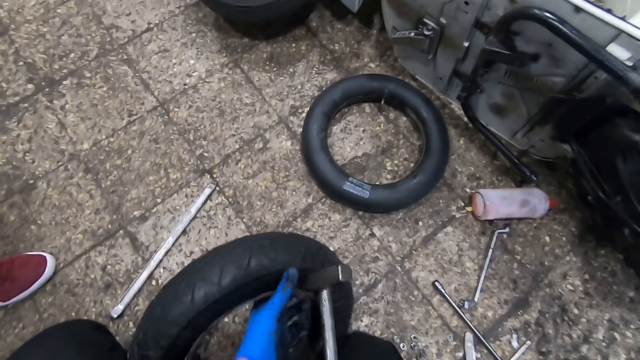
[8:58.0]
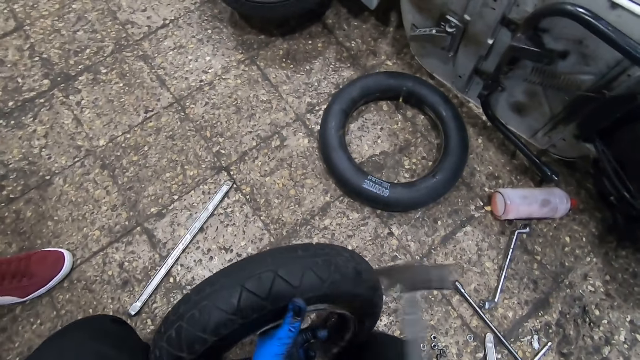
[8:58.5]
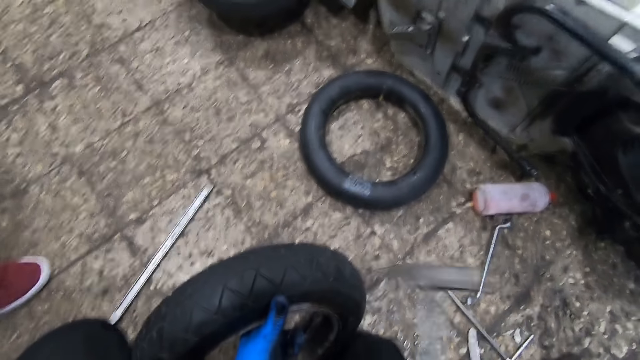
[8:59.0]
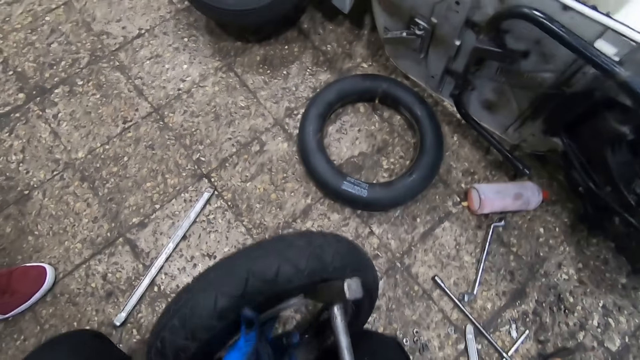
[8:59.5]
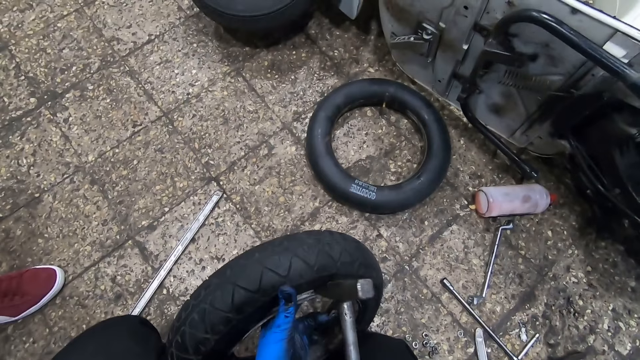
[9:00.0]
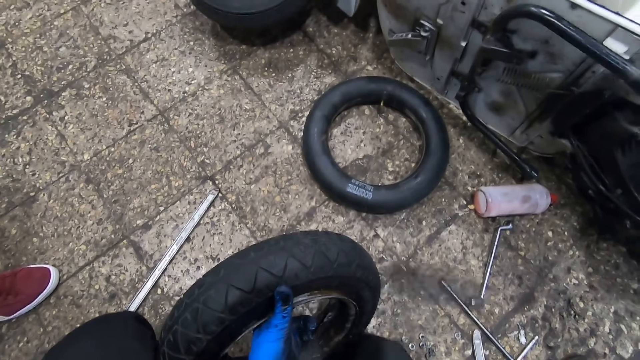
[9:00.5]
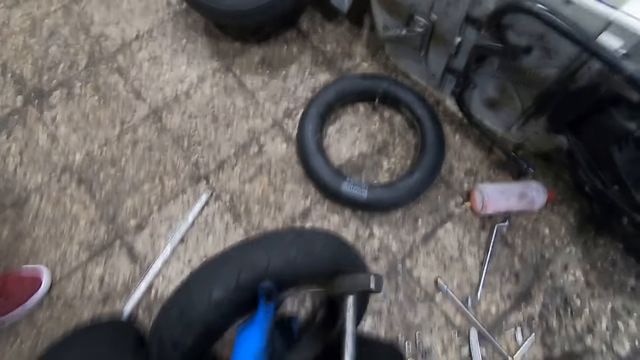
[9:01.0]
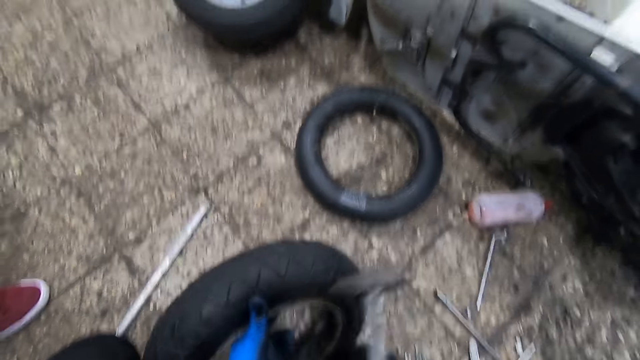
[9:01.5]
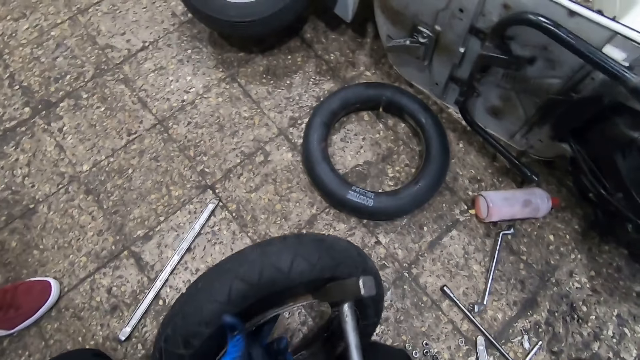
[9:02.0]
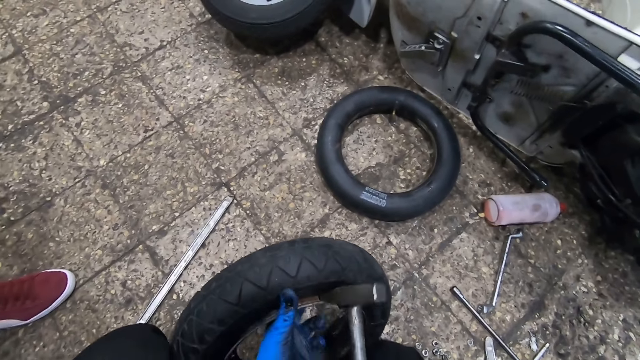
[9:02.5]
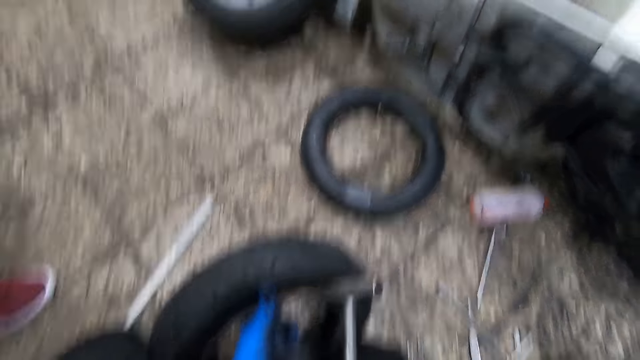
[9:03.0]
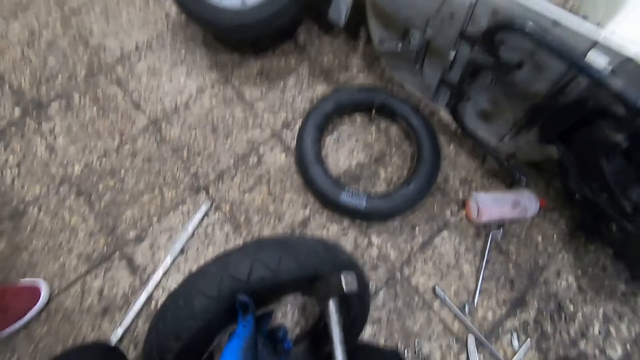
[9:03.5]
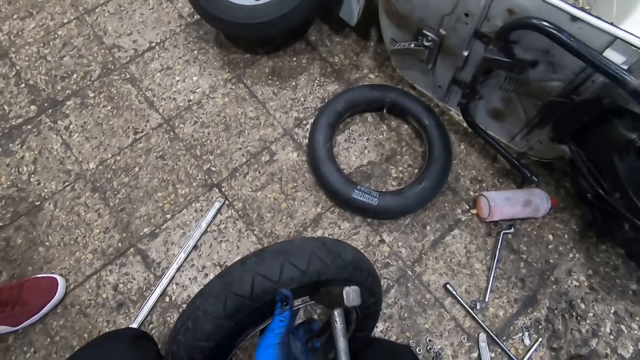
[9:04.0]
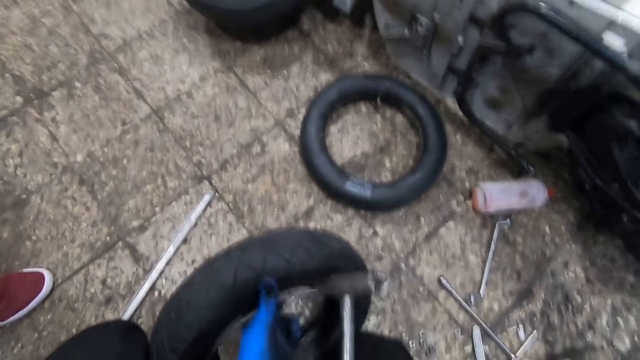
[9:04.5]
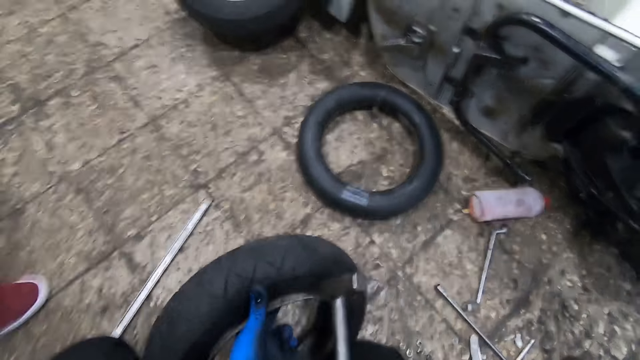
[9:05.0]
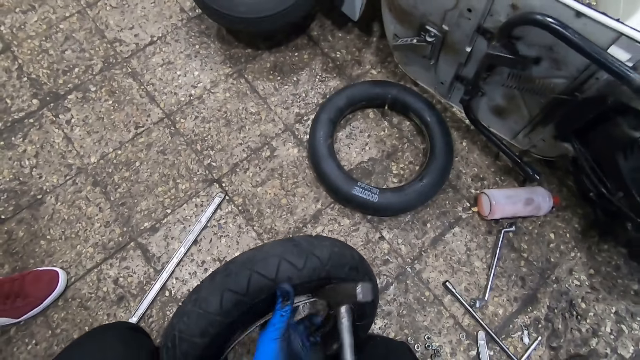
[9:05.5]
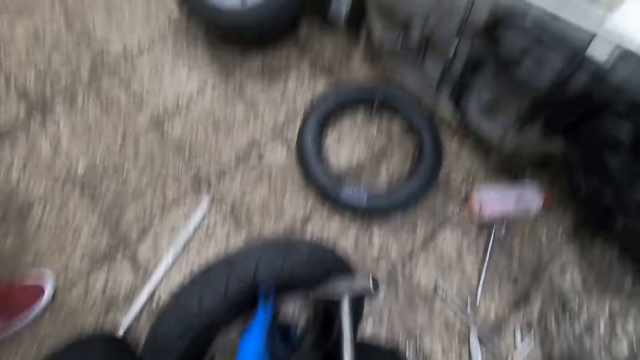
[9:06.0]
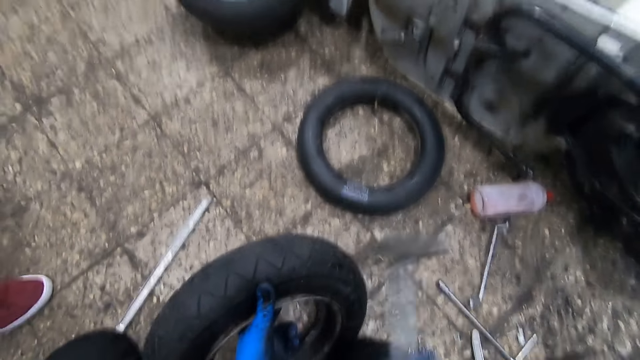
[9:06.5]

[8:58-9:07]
The camera wearer holds a hammer with his right hand. He holds a tire with his left hand. He hits the tire with the hammer in his right hand.

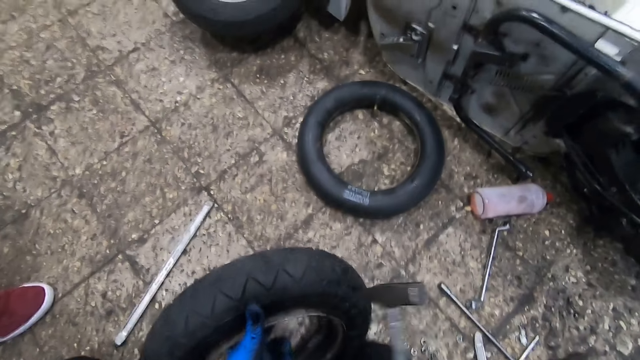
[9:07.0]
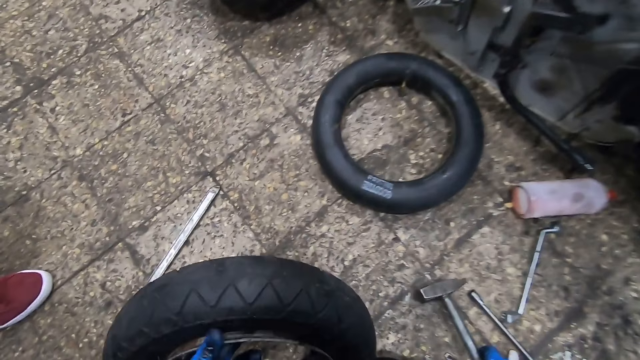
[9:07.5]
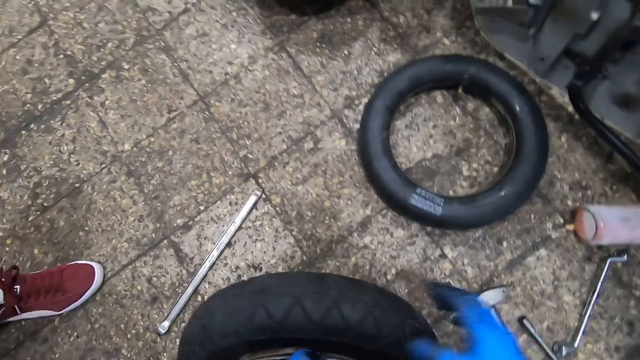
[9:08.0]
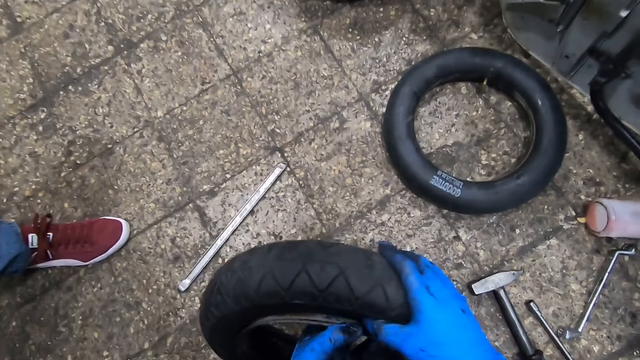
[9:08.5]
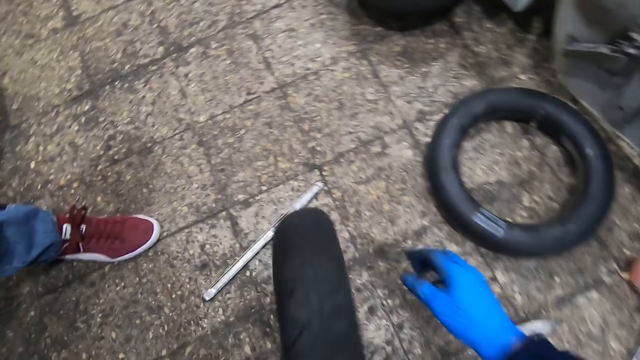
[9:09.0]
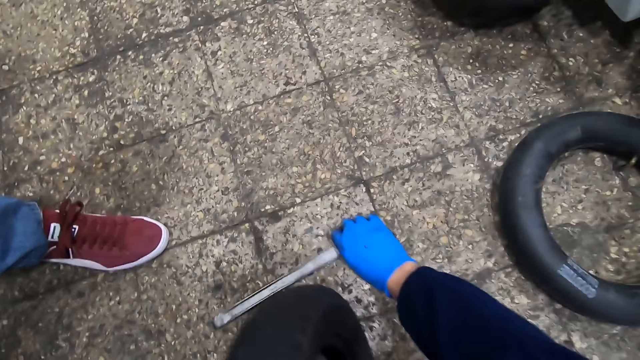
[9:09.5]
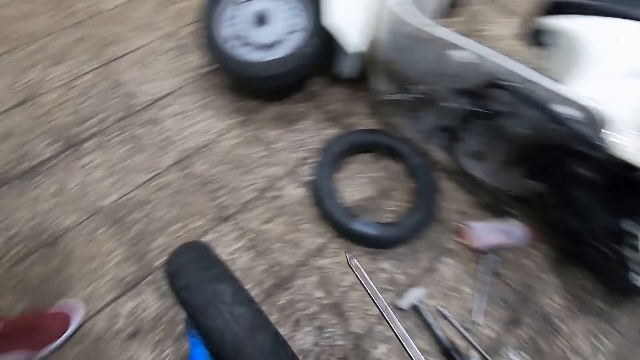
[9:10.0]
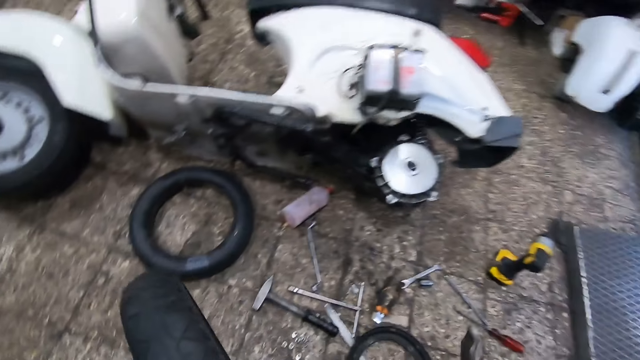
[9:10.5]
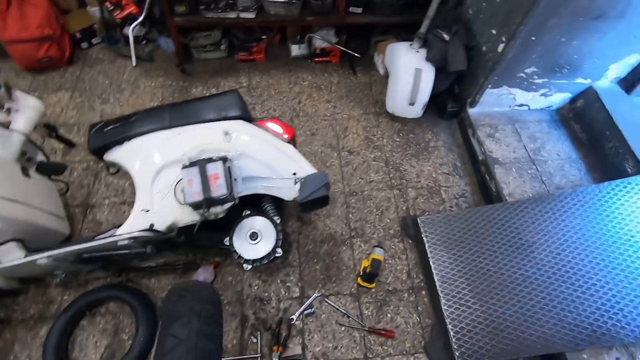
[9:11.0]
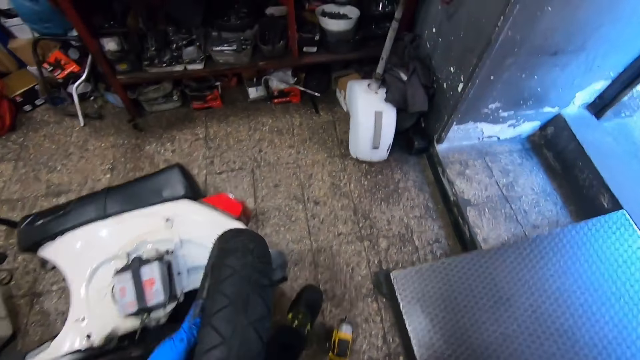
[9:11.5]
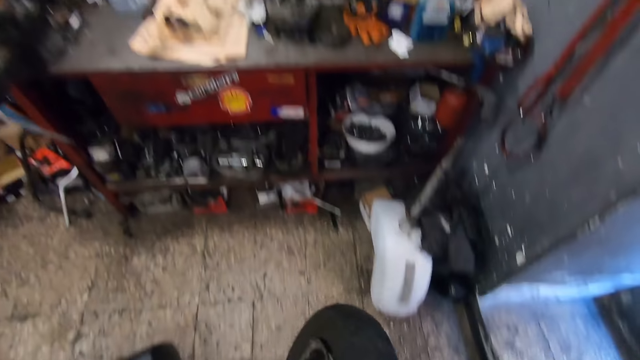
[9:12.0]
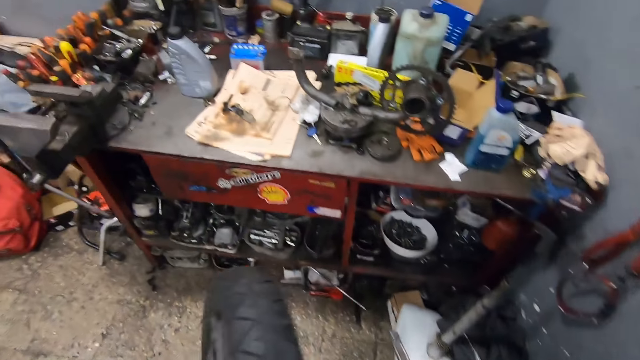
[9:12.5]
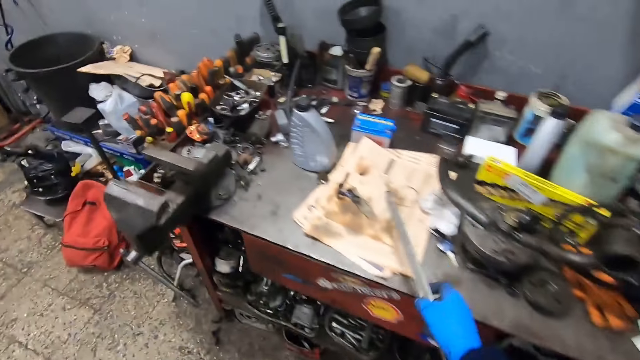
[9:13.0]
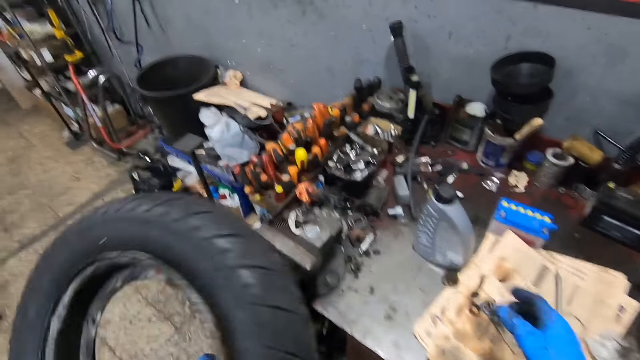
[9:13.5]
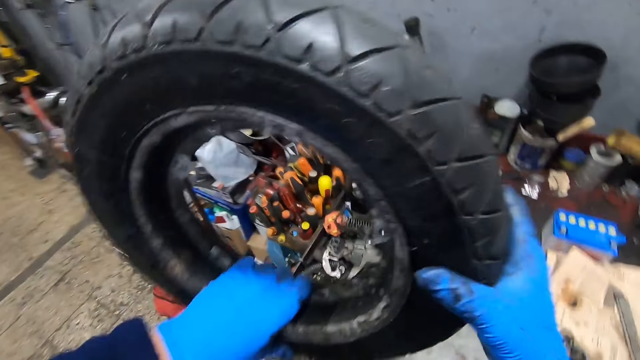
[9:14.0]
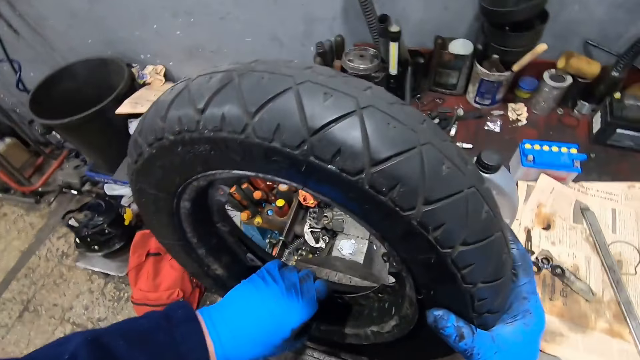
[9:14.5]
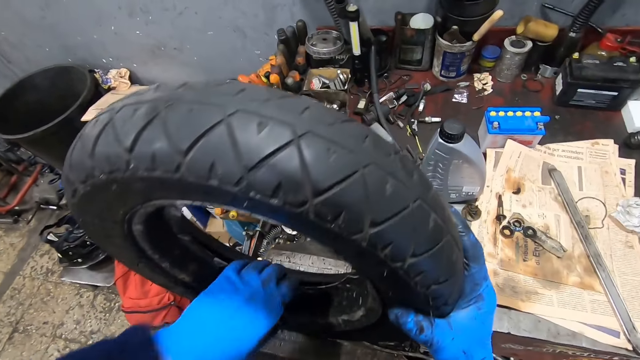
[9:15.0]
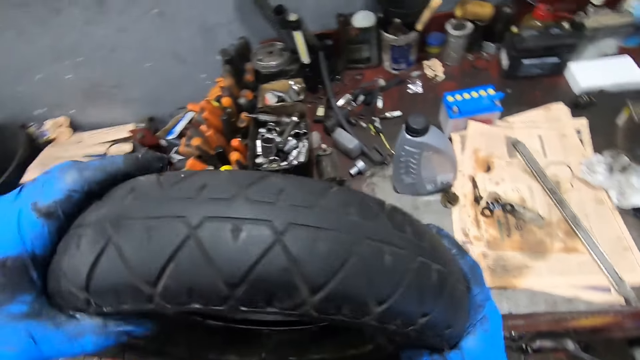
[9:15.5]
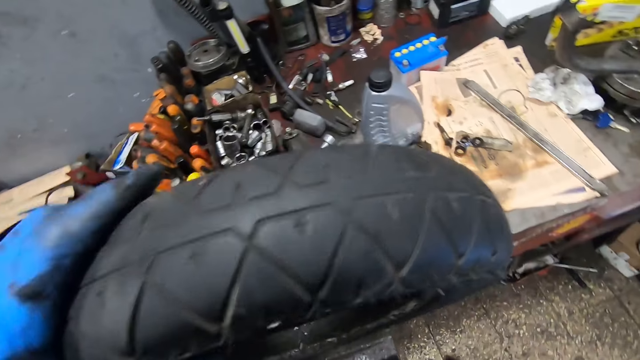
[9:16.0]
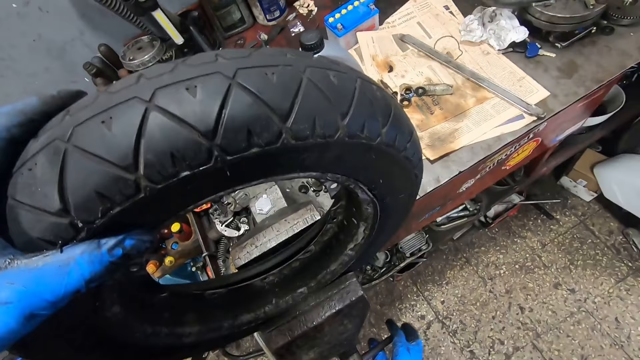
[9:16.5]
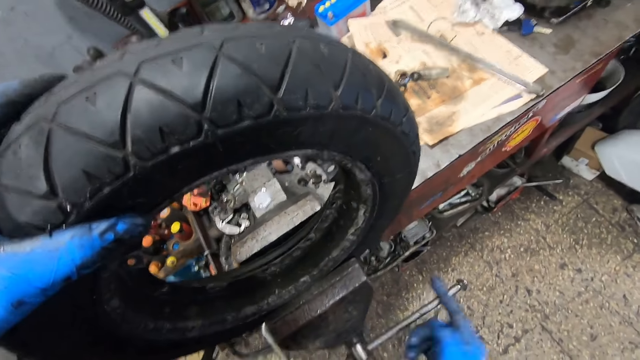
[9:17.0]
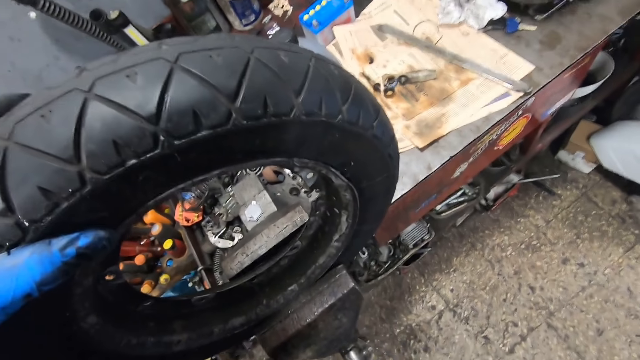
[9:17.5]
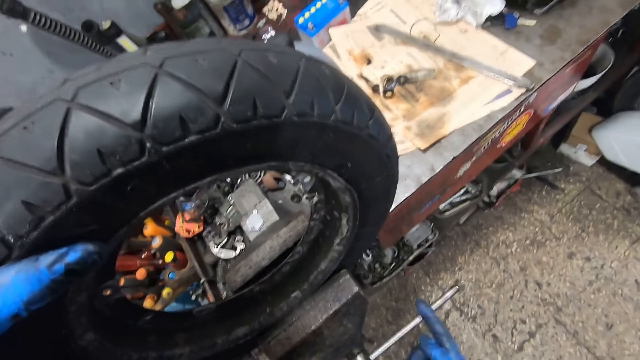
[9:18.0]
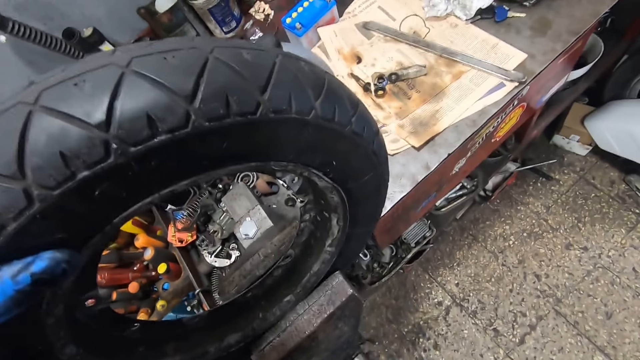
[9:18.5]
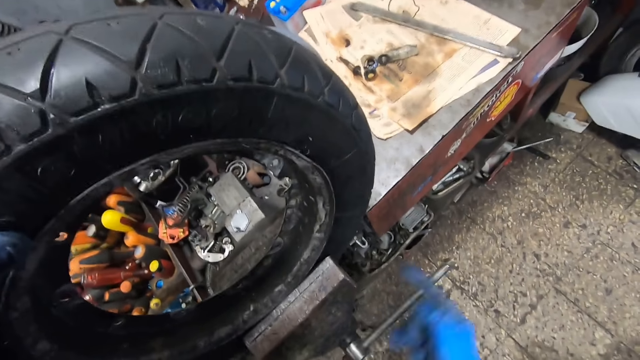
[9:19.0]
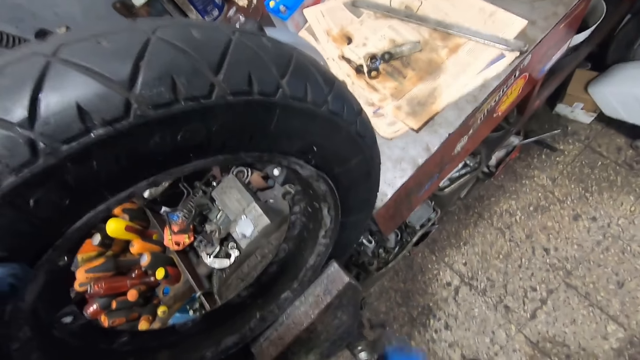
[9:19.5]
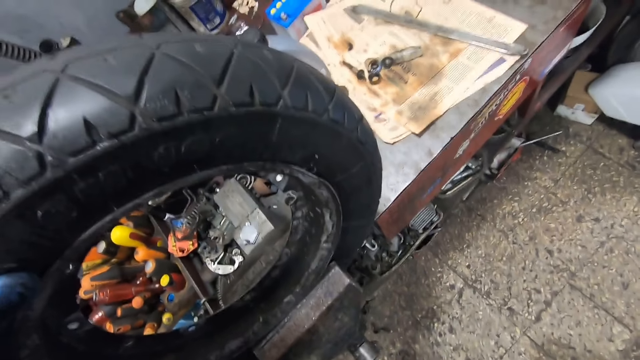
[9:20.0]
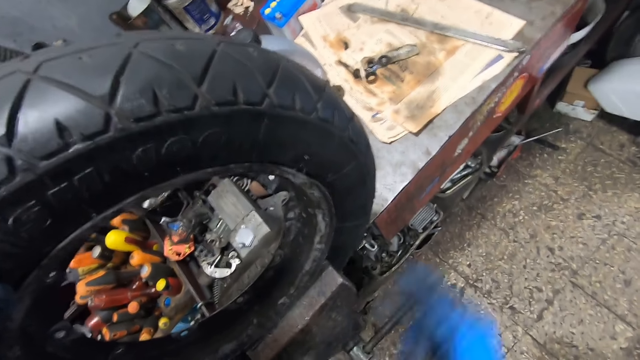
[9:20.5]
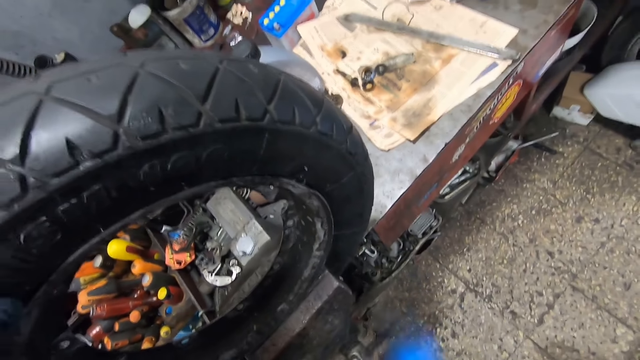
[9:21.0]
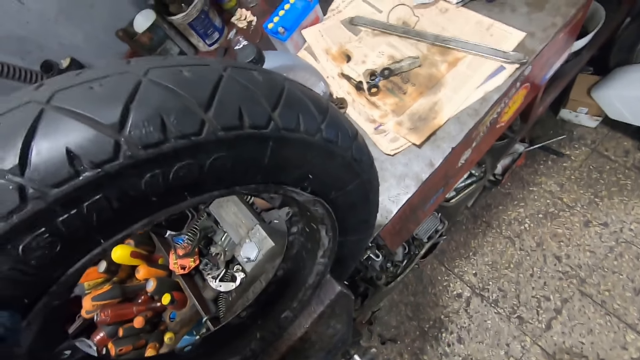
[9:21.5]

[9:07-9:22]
The camera wearer places the hammer on the floor. He picks up a ruler or chisel from the floor with his right hand. He walks around the workshop. He places the spanner or chisel on a work table. He places the tire on a gear machine or bench vise. He pulls the lever of the gear machine with his right hand. He tightens the bench vise.
